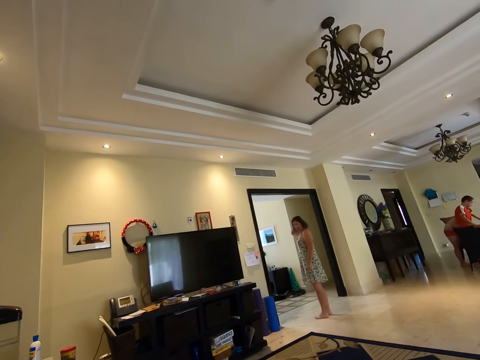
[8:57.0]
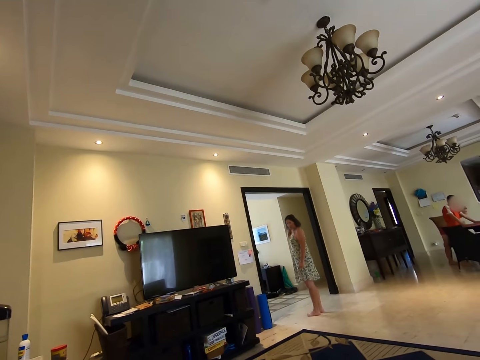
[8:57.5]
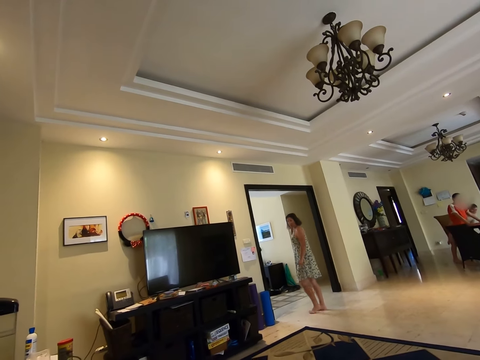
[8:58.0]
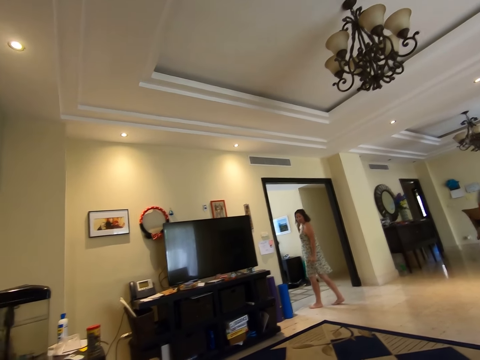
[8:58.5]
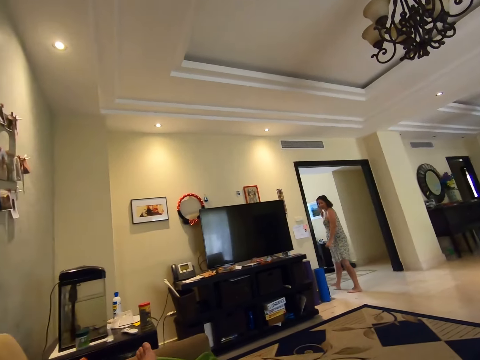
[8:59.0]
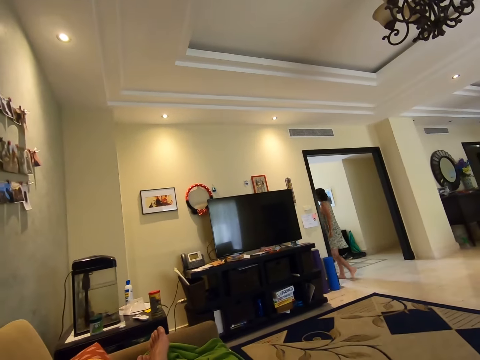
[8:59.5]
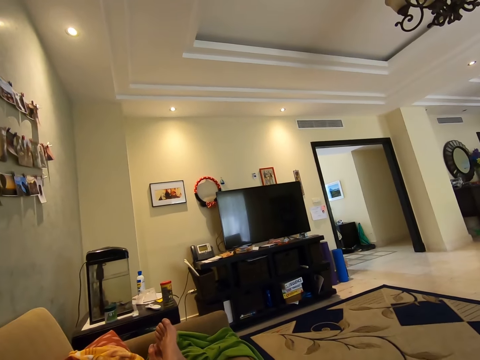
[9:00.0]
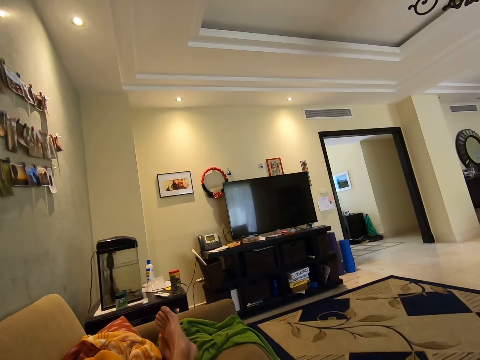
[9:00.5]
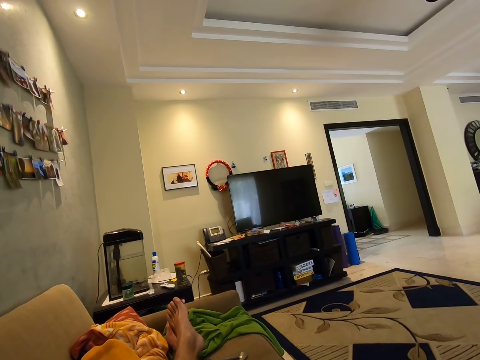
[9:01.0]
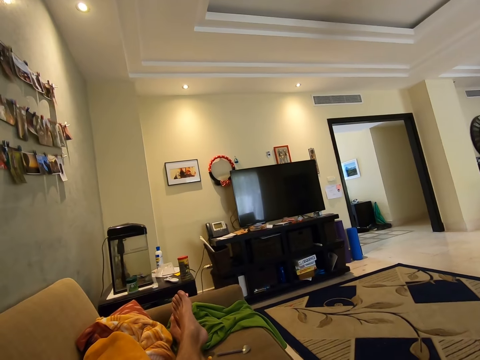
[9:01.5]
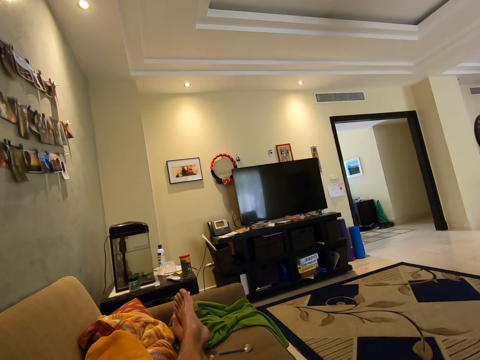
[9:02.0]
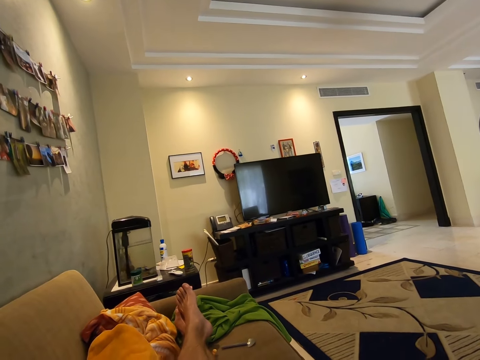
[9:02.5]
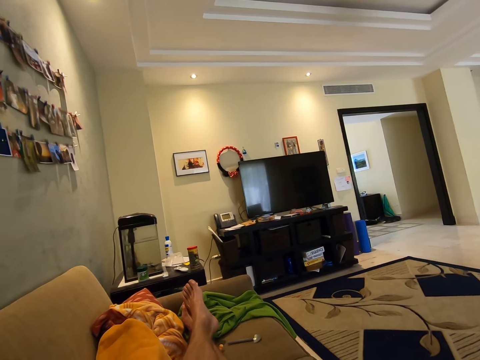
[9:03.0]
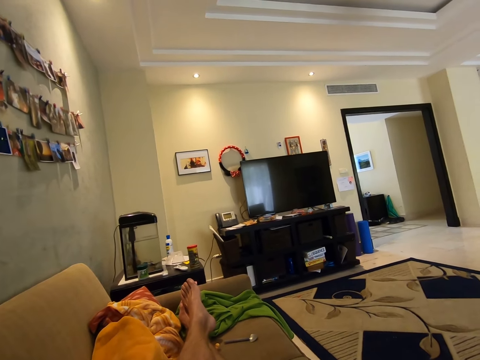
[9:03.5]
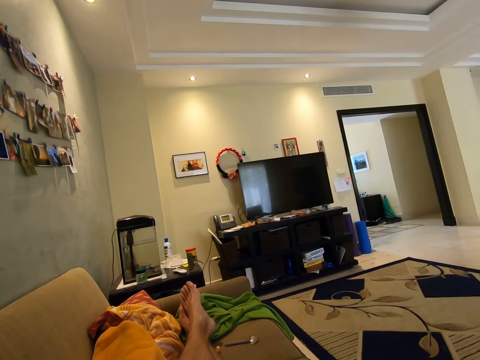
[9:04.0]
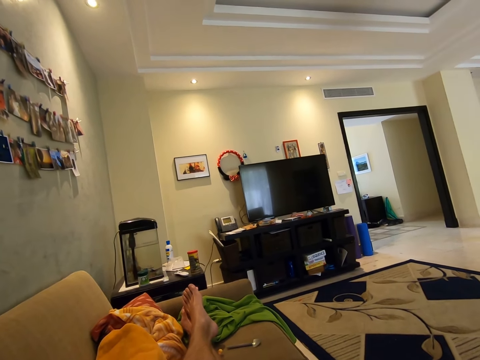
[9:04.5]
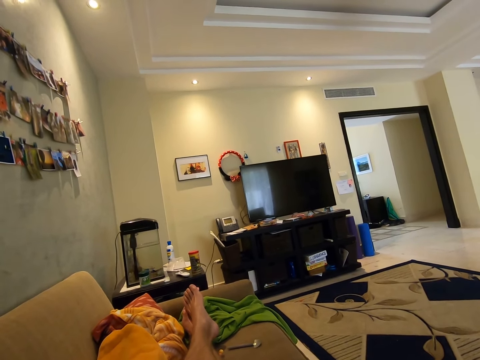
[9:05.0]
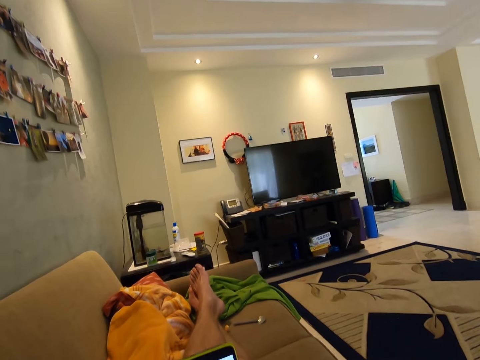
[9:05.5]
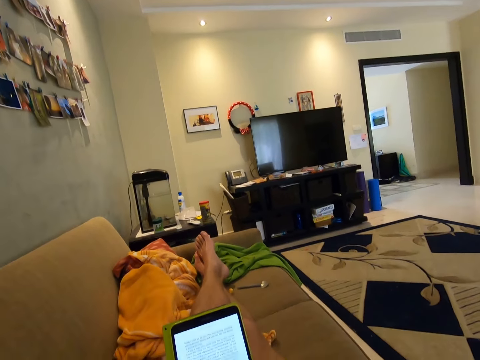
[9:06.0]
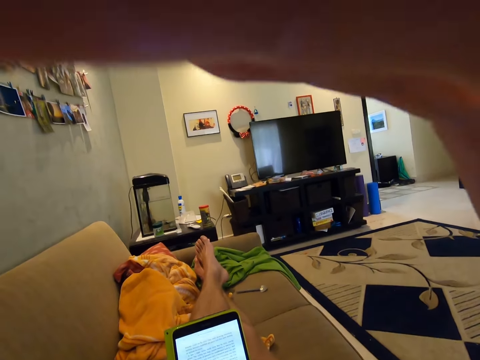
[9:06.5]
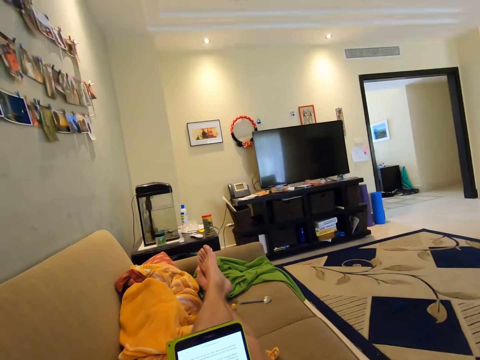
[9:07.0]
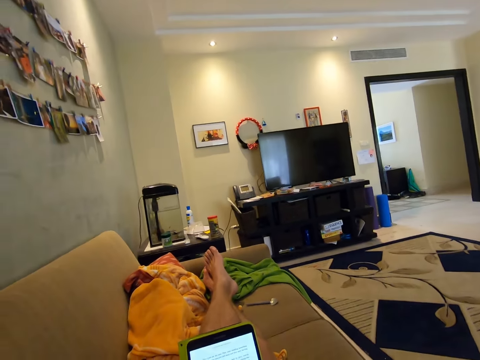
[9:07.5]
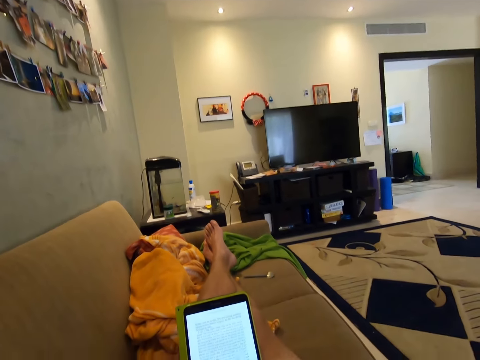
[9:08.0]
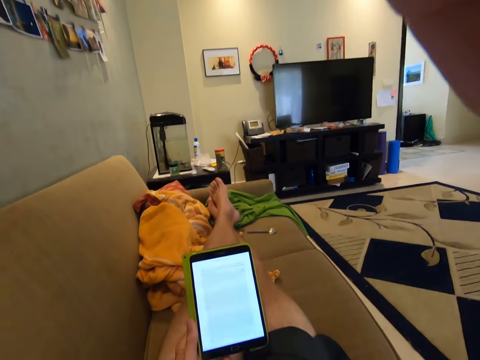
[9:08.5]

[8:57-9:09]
The boy leans on the dining table. Another boy leans on the dining table. The woman walks out of the living room. The camera wearer stares at the television. He lowers the camera with his right hand. He adjusts the camera.

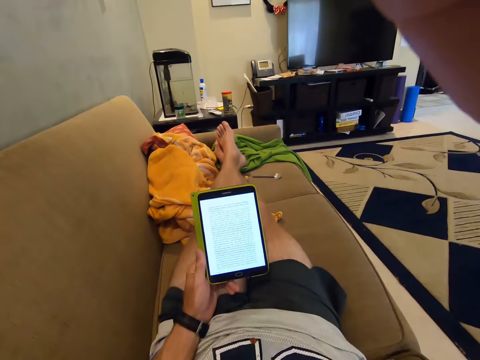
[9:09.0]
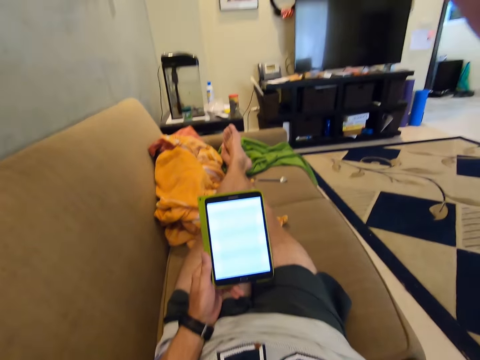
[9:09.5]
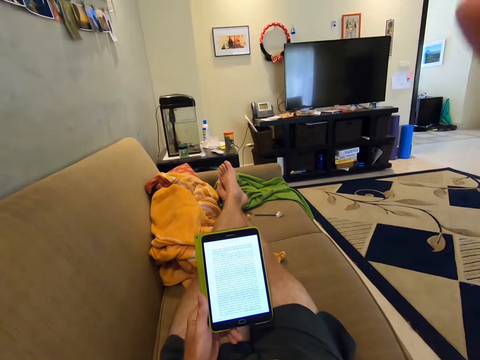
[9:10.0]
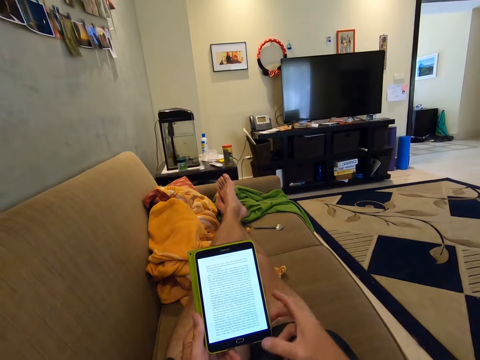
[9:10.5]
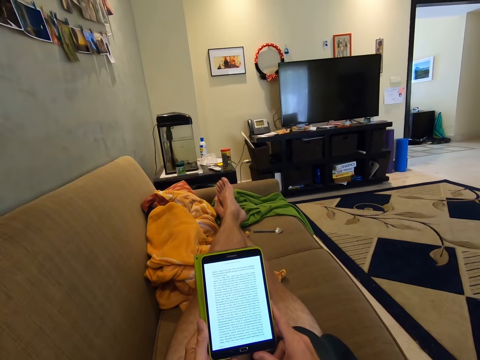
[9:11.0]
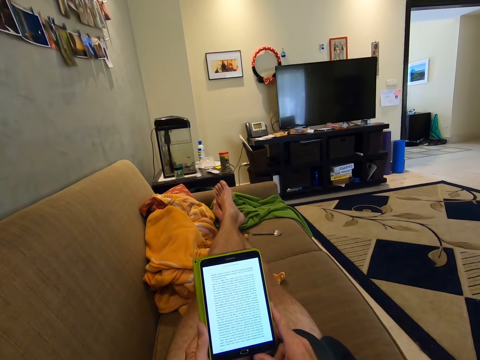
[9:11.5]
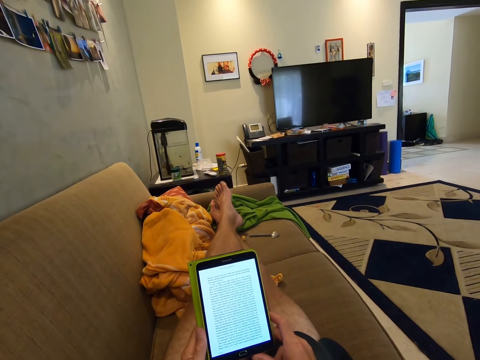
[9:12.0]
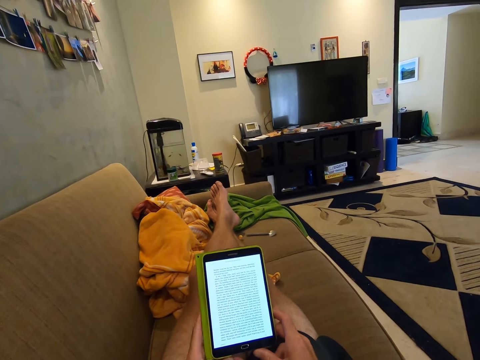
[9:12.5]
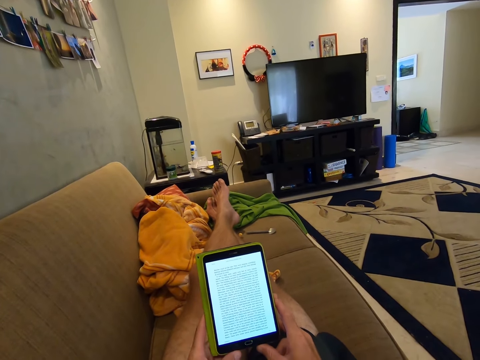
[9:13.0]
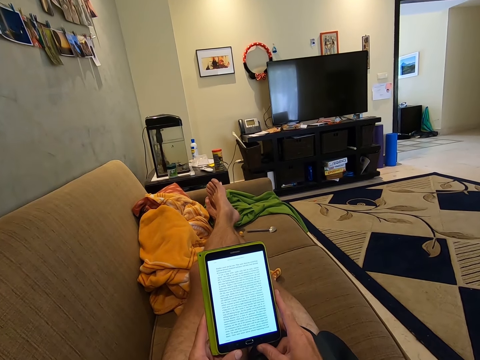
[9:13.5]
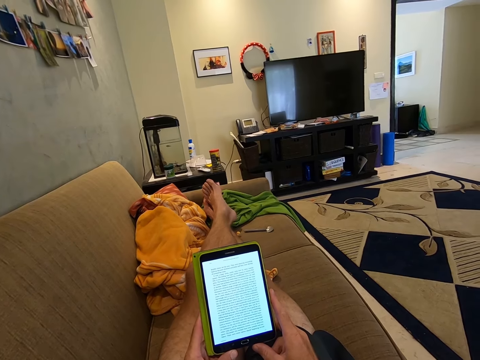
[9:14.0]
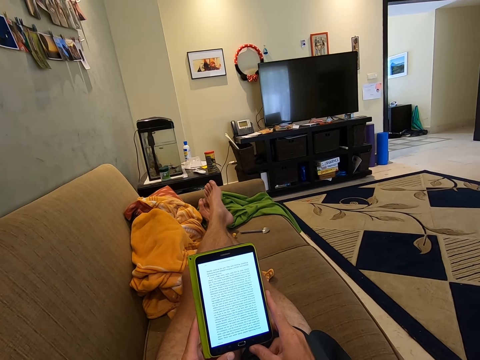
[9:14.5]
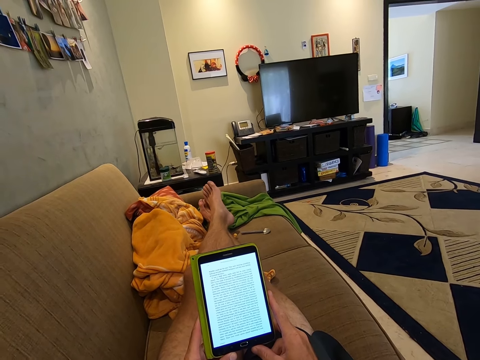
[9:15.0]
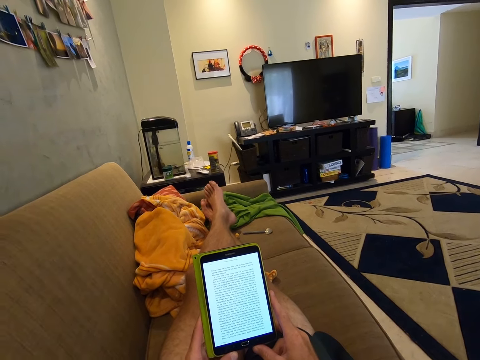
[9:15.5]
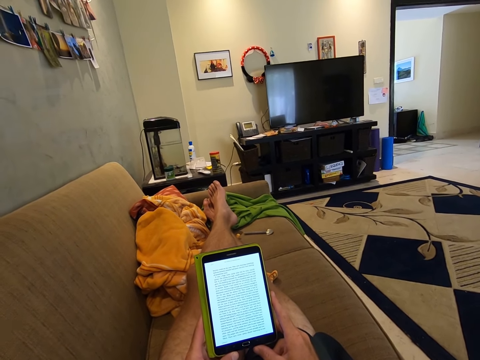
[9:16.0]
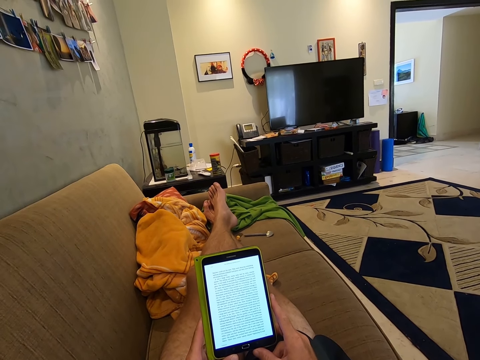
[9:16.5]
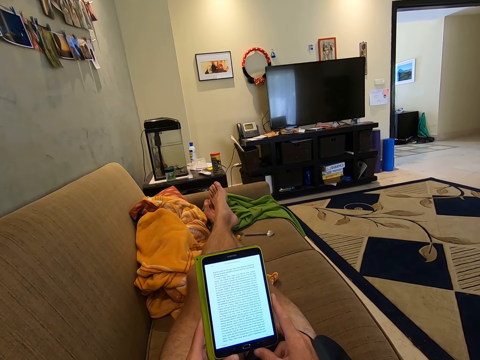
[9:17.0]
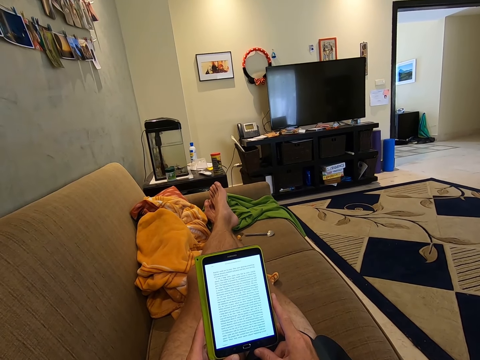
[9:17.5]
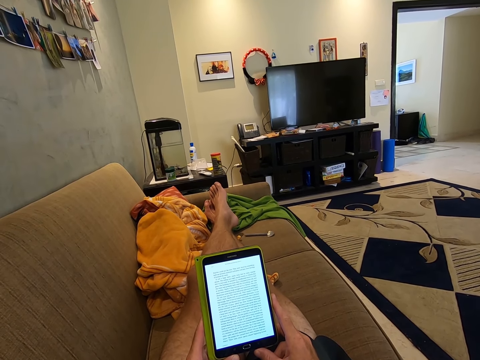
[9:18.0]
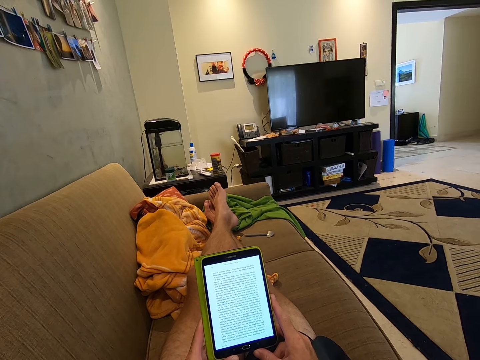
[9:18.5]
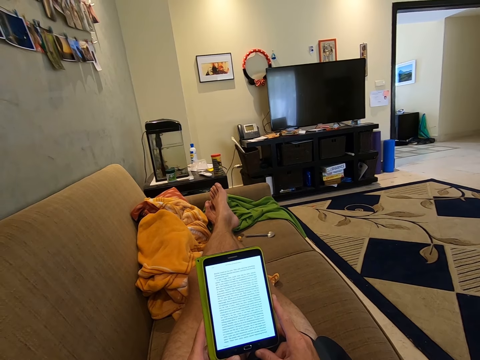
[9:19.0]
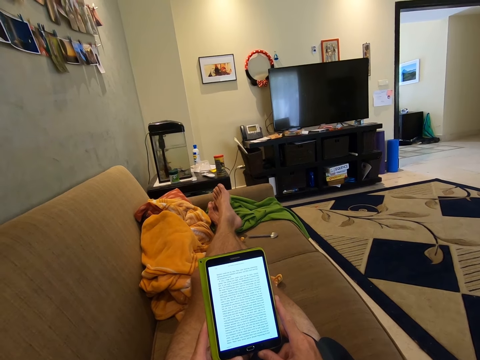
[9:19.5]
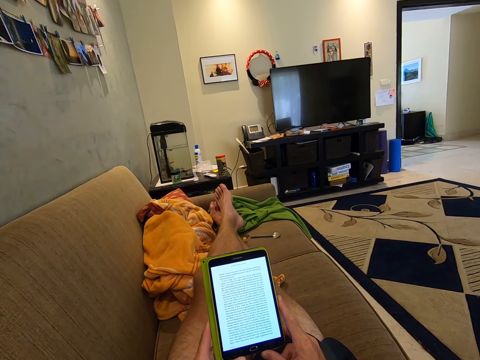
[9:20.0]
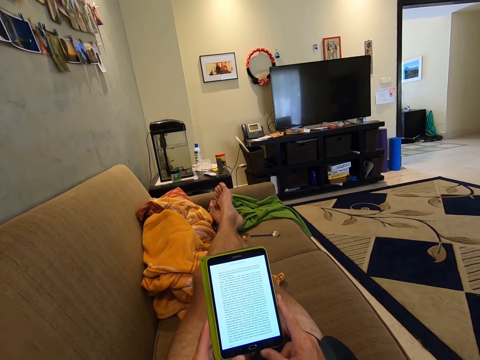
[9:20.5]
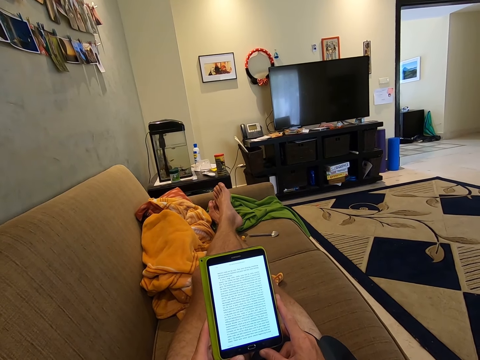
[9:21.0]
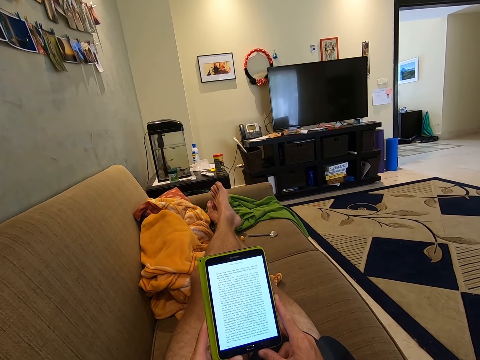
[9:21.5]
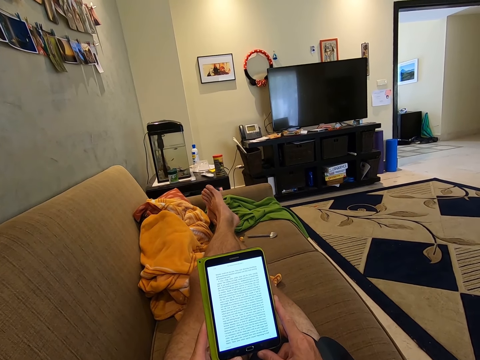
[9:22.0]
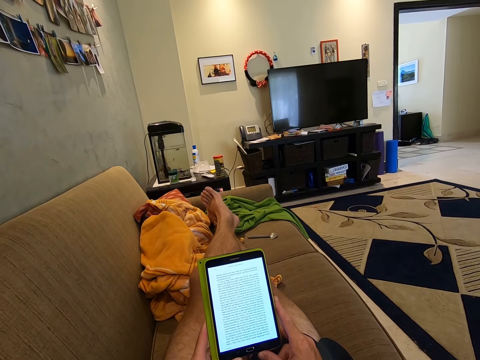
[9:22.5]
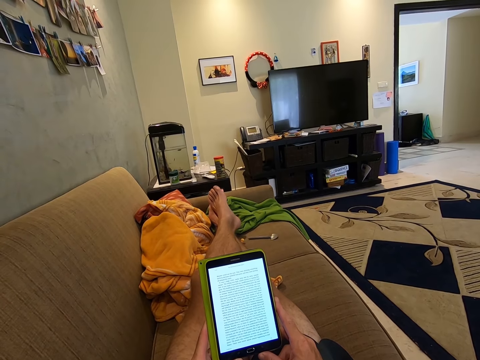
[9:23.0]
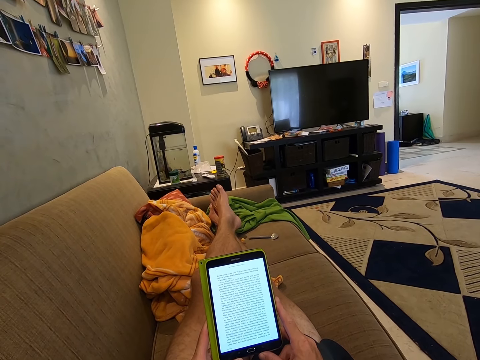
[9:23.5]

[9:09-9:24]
The camera wearer holds the tablet with both hands. They read from the smart tablet. They look at the tablet.
